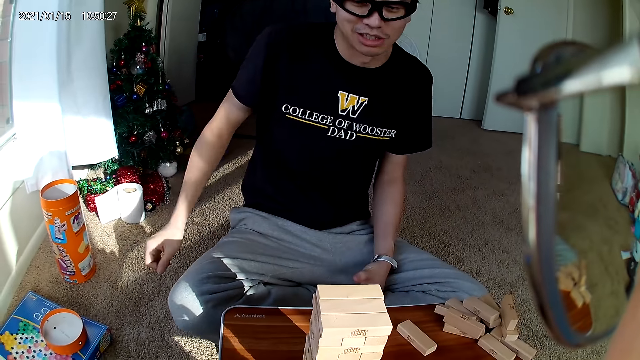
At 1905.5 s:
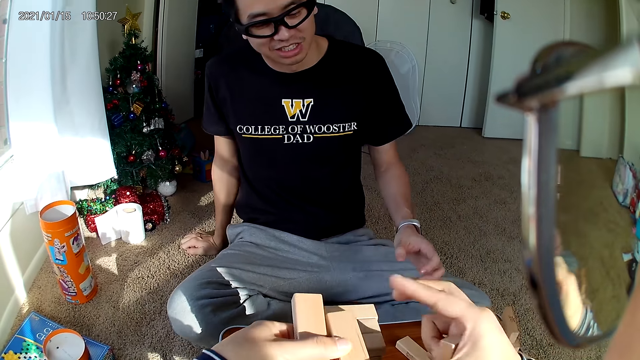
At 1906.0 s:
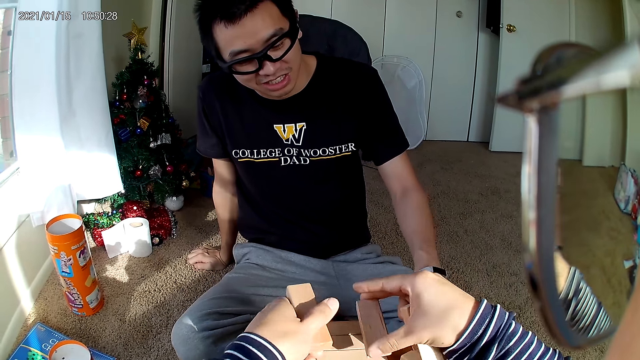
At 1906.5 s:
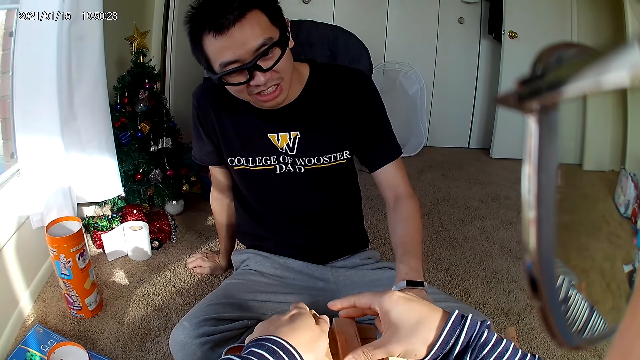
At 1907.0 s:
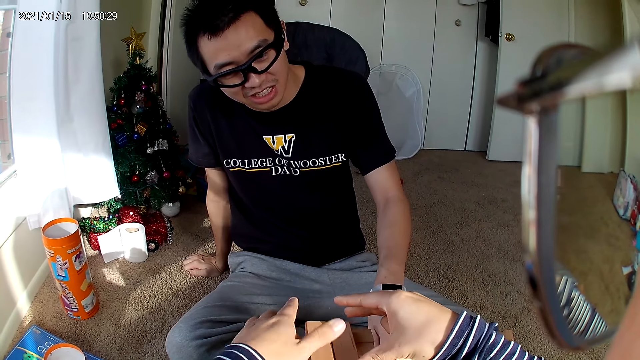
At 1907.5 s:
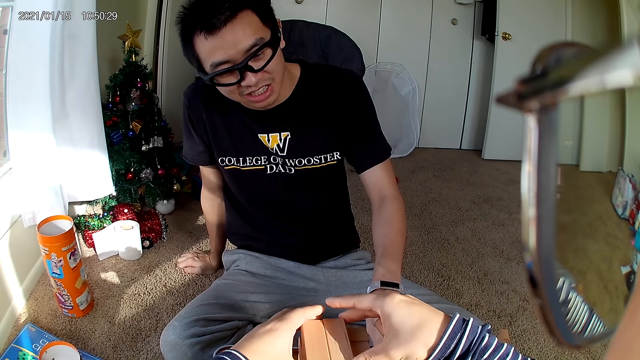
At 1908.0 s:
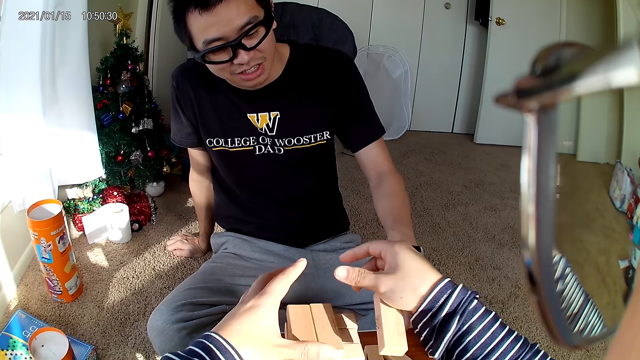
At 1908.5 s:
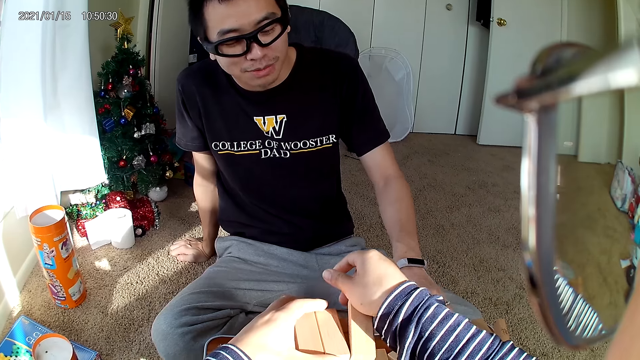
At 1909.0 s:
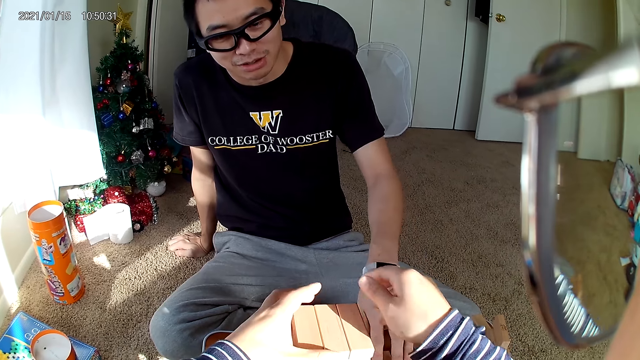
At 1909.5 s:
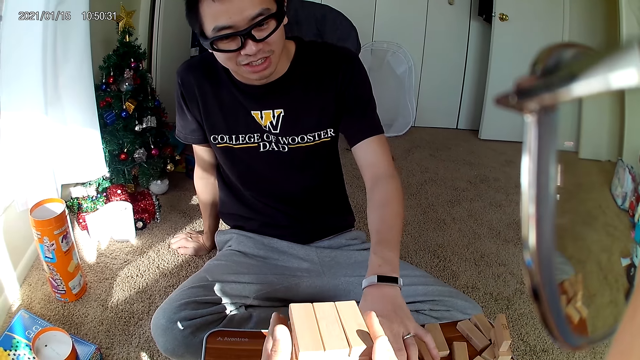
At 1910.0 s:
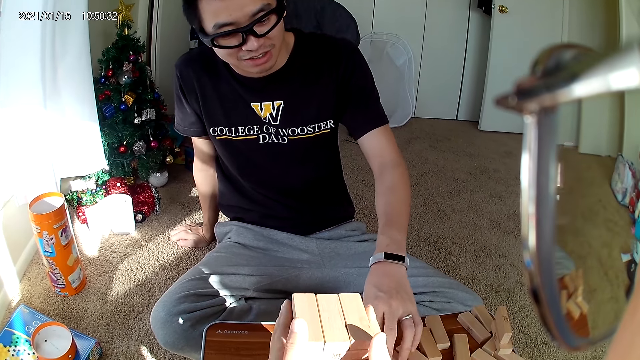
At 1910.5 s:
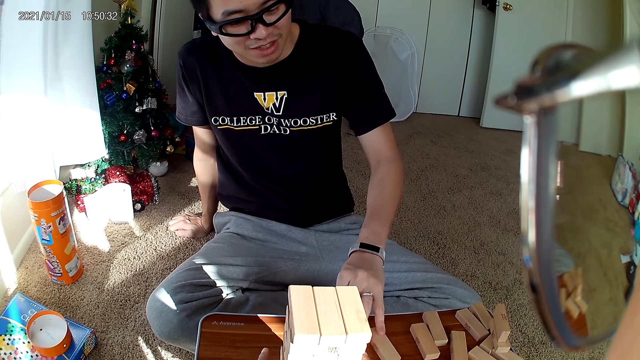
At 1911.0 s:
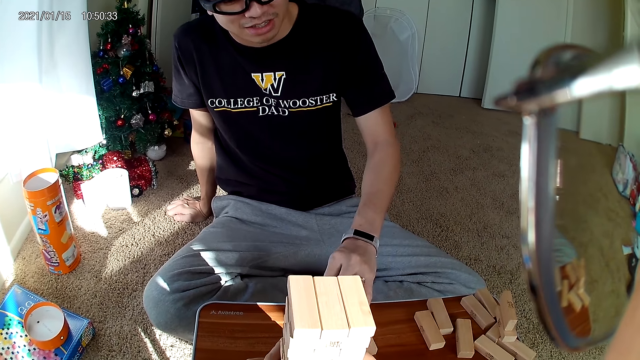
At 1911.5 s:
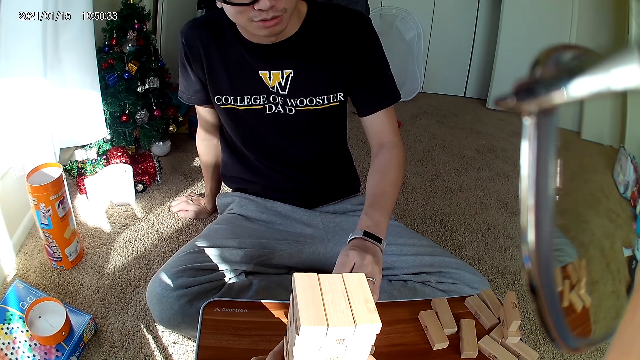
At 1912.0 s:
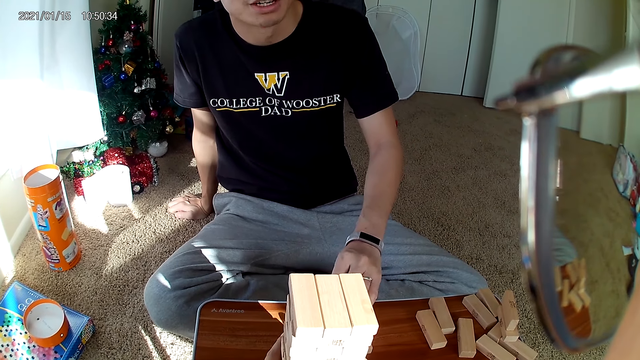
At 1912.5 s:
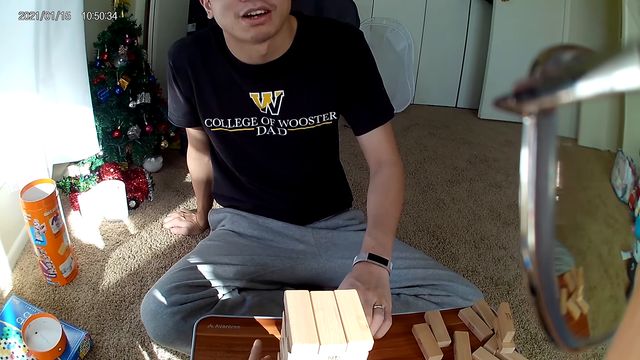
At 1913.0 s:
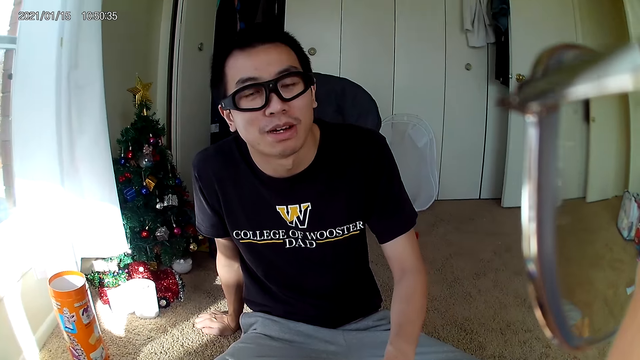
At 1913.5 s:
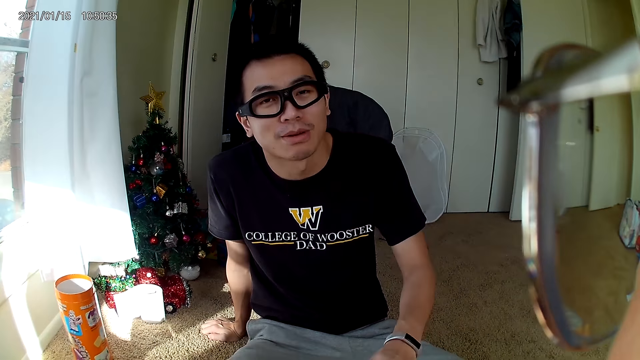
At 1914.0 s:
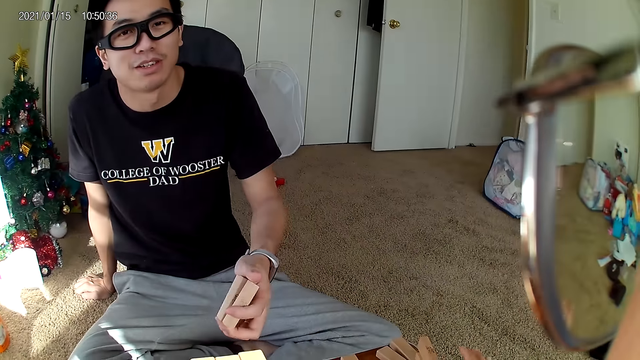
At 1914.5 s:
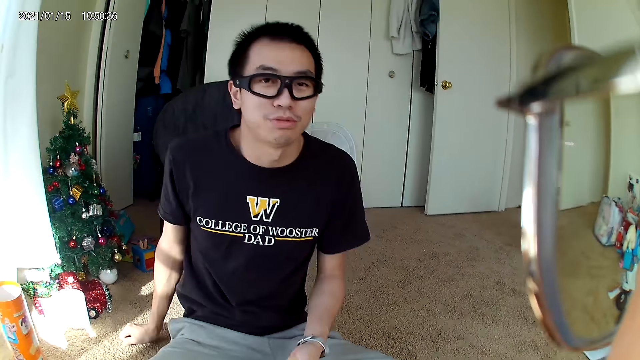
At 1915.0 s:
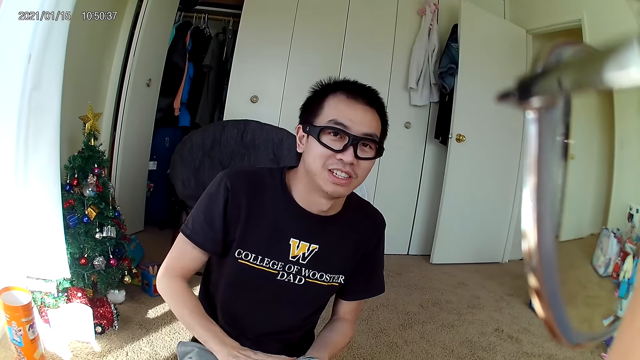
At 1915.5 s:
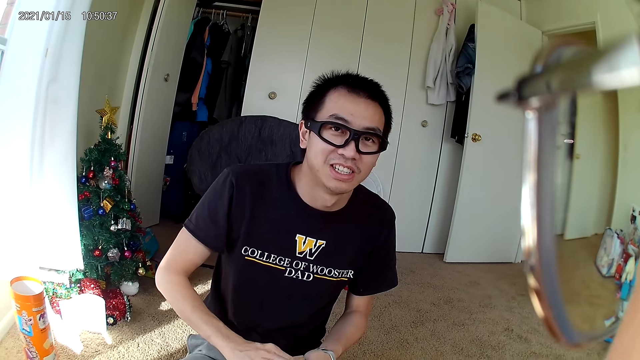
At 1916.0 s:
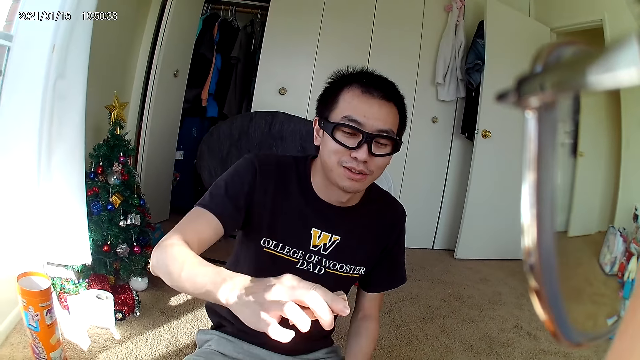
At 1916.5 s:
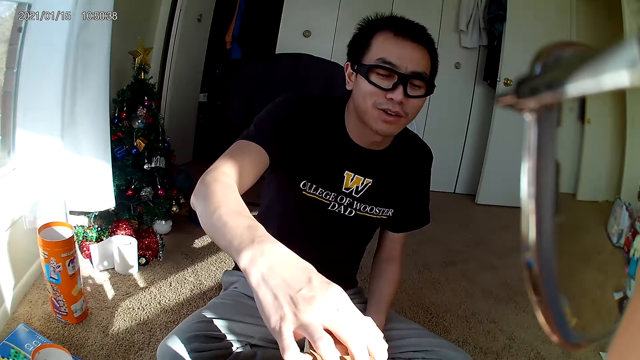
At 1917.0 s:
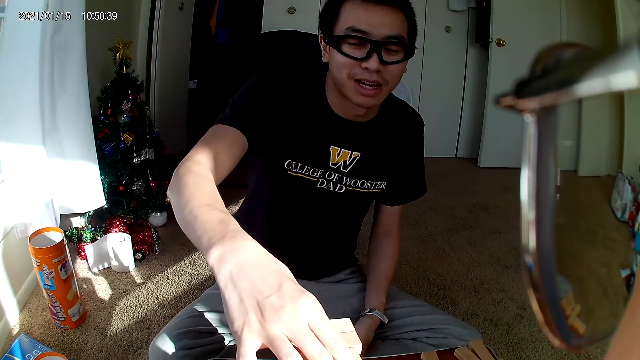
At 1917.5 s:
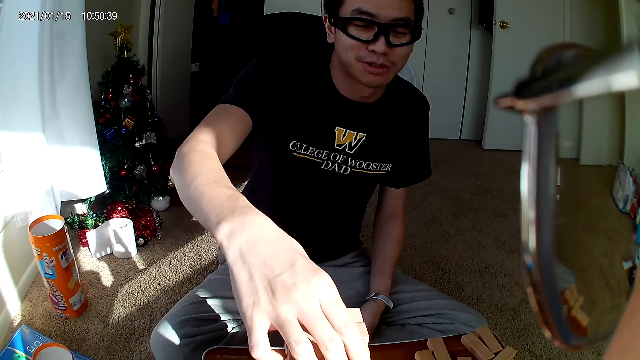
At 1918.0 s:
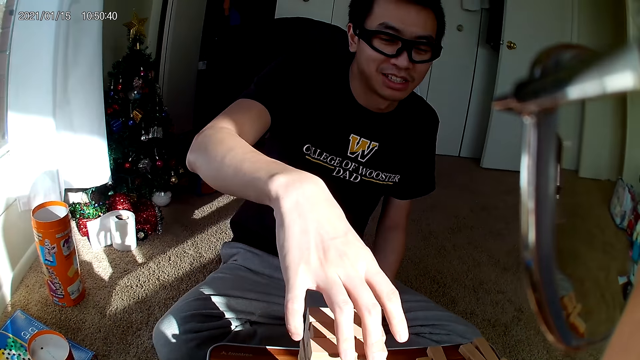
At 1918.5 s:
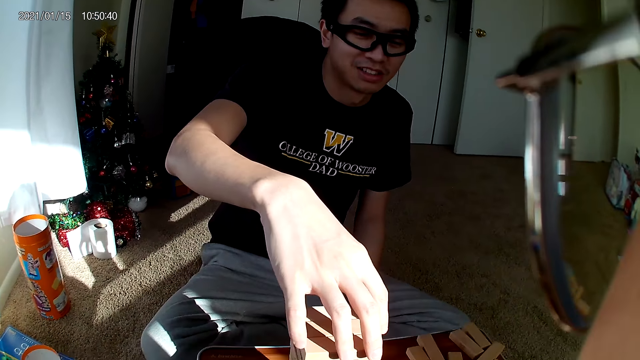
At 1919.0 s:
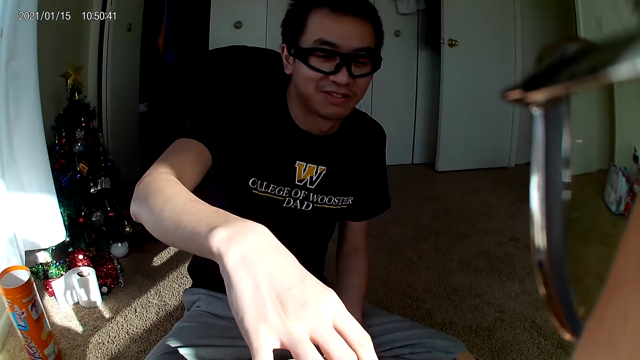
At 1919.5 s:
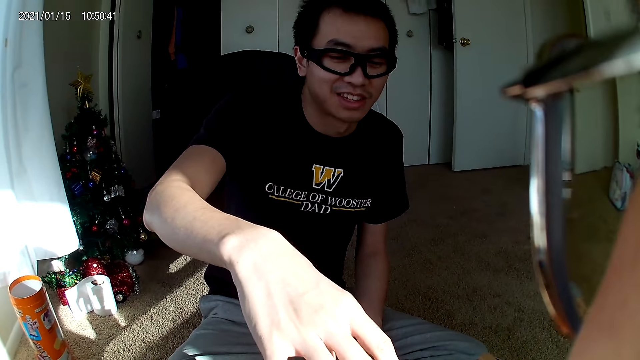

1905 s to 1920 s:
The camera wearer places the building blocks on the building block pile. They look at the man. The man picks a block and places the building block on the building block pile.

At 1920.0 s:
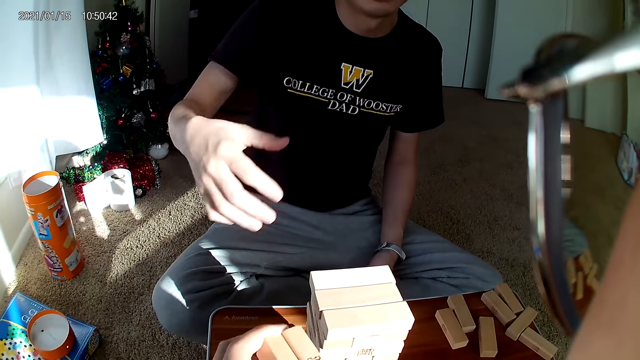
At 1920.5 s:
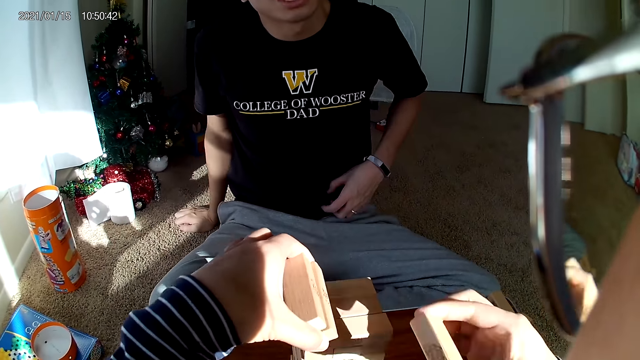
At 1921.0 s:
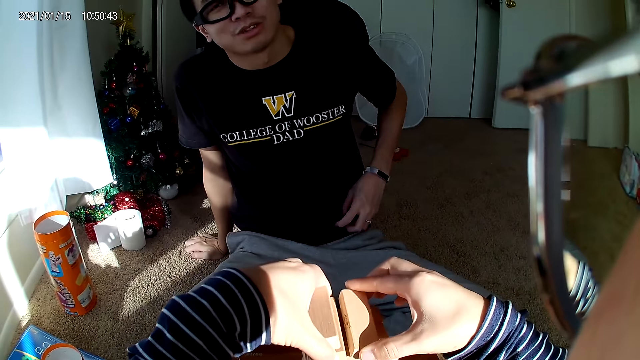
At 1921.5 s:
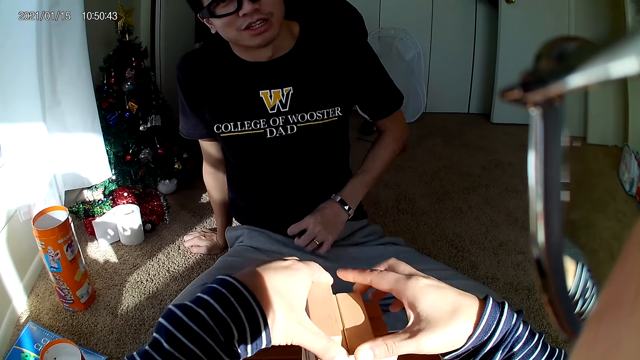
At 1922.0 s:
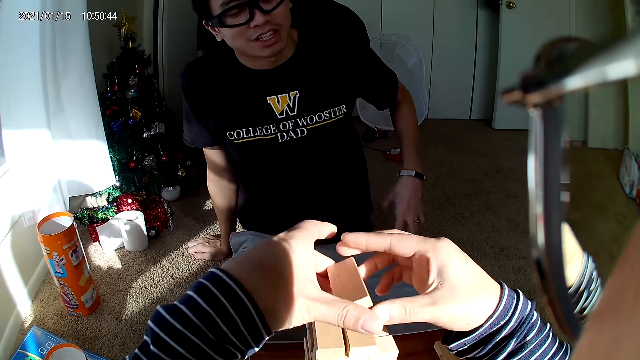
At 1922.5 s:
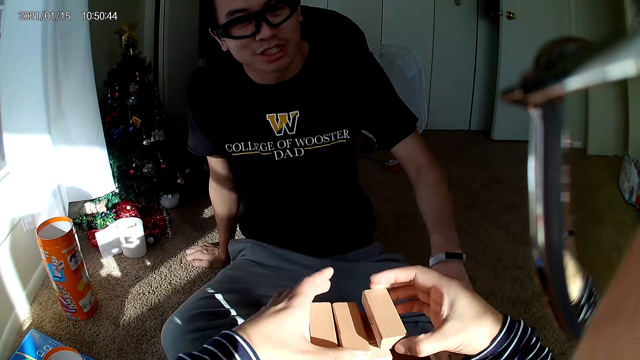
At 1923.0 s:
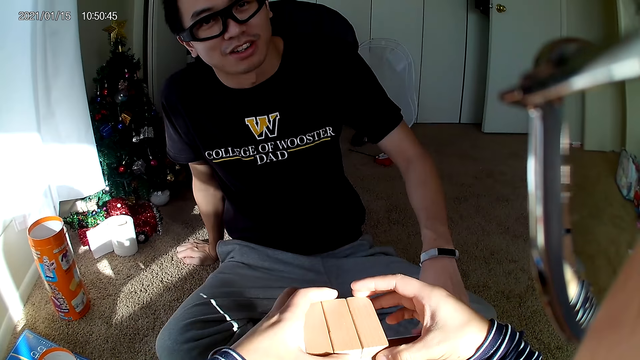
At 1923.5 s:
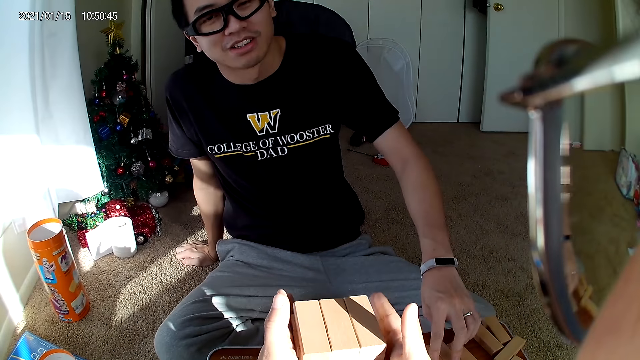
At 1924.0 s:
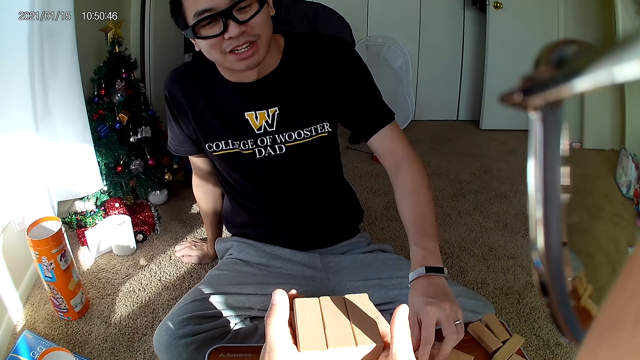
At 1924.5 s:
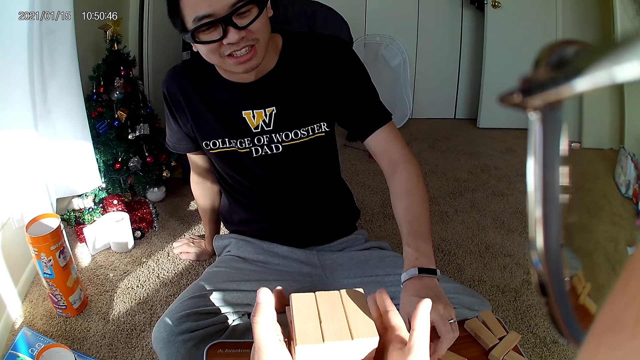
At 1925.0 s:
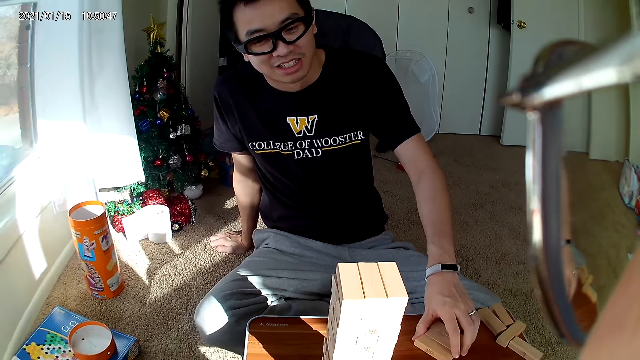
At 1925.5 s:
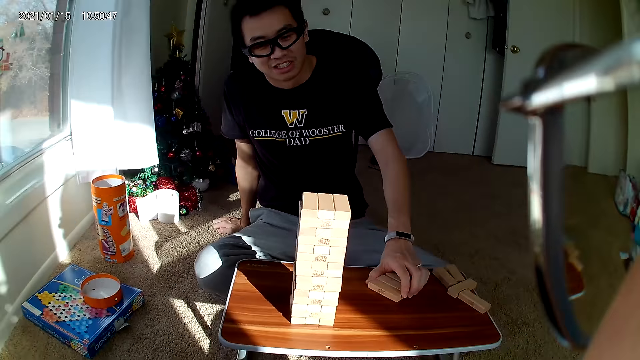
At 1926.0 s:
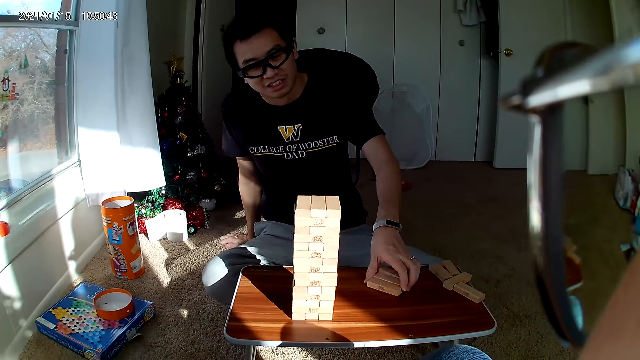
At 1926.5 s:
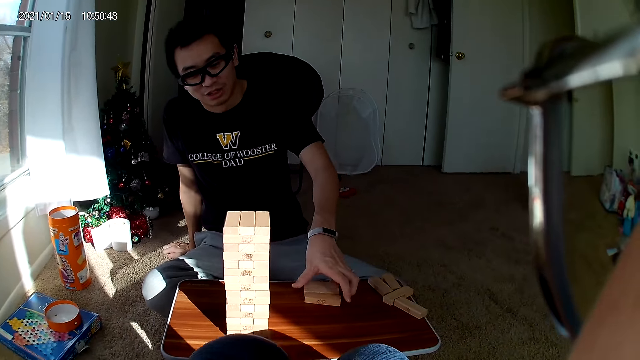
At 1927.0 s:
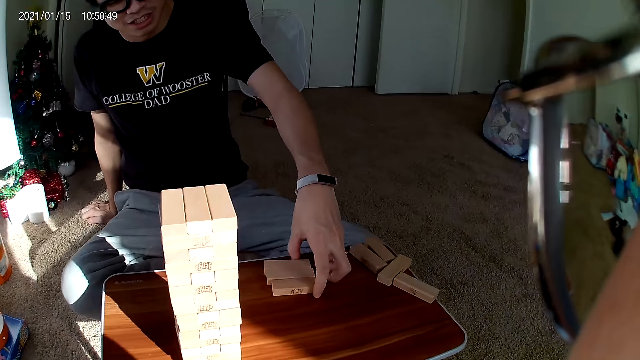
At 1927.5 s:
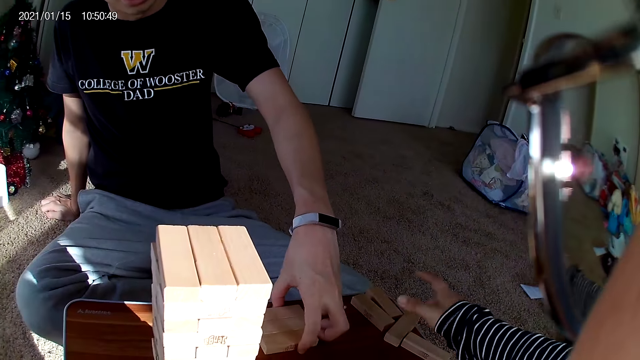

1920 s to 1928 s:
The camera wearer places the building blocks on the building block pile. She moves a building block to her right hand and places the building block on the building block pile. The man takes the building blocks on the wooden board.
